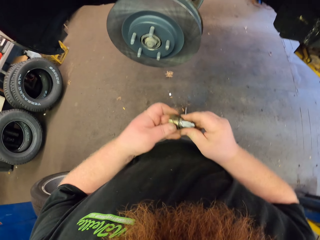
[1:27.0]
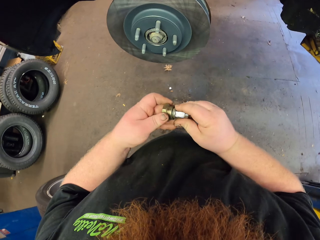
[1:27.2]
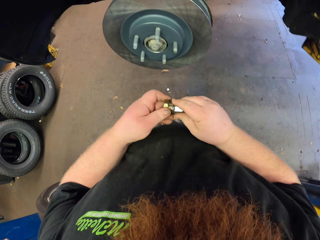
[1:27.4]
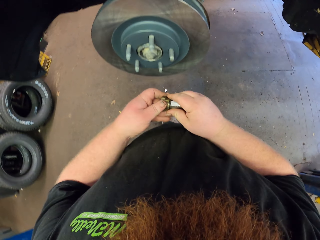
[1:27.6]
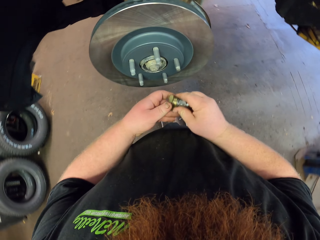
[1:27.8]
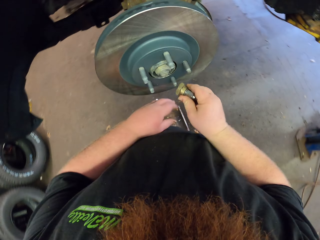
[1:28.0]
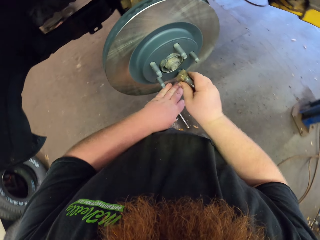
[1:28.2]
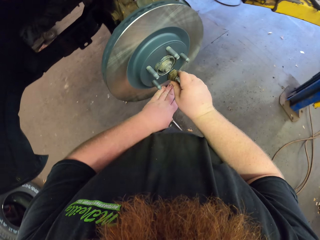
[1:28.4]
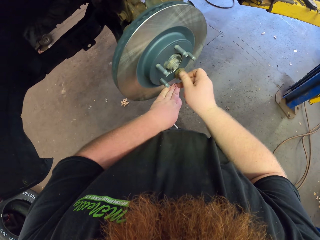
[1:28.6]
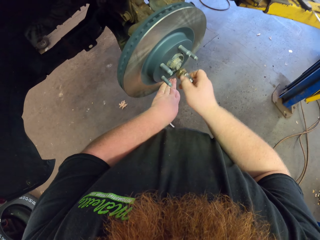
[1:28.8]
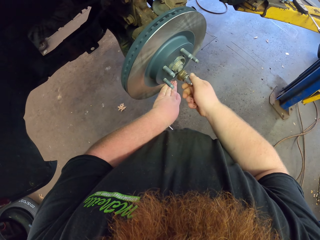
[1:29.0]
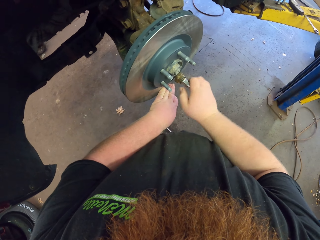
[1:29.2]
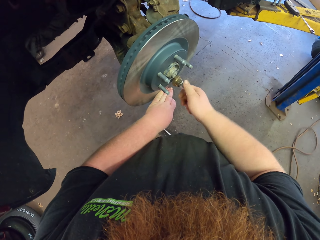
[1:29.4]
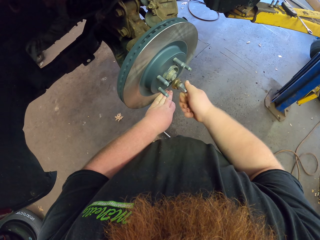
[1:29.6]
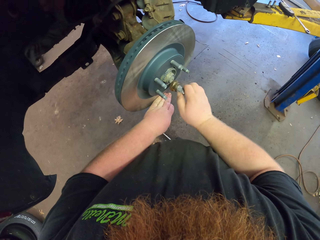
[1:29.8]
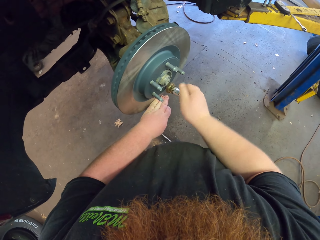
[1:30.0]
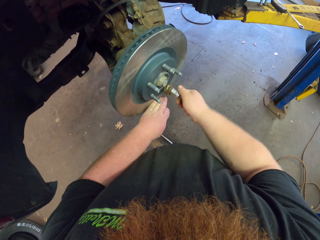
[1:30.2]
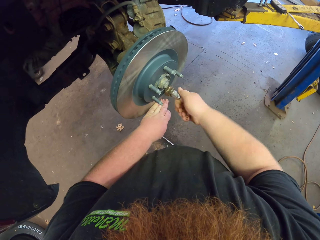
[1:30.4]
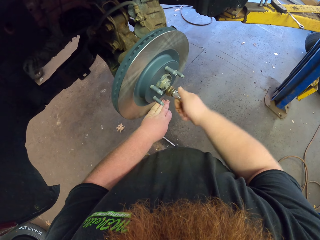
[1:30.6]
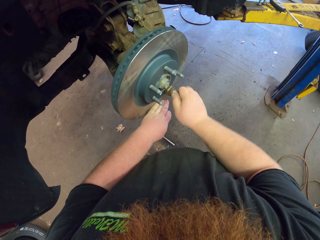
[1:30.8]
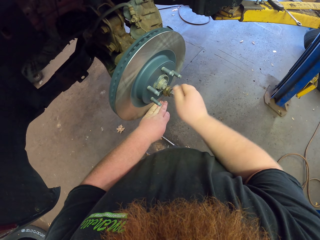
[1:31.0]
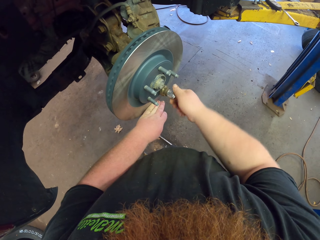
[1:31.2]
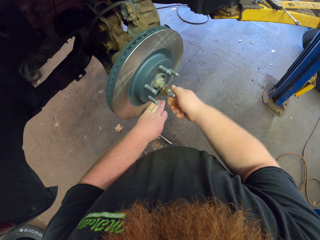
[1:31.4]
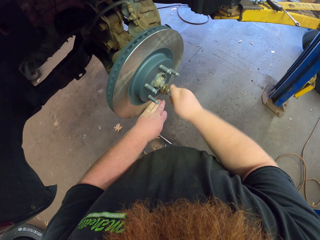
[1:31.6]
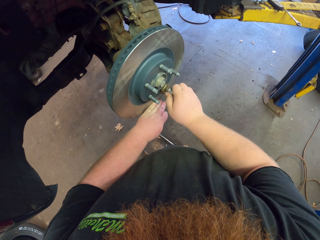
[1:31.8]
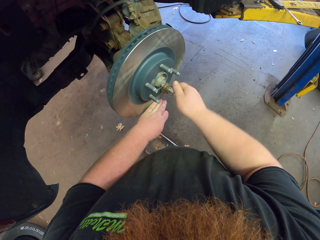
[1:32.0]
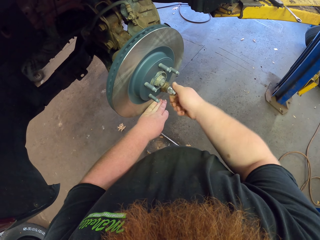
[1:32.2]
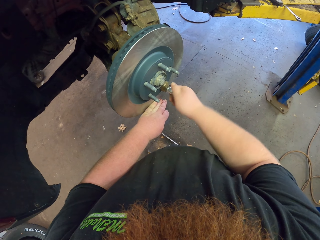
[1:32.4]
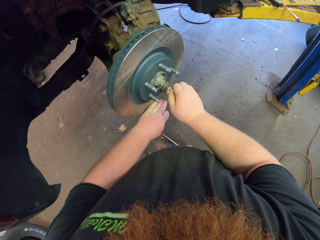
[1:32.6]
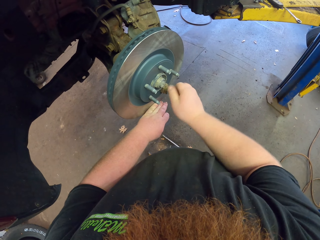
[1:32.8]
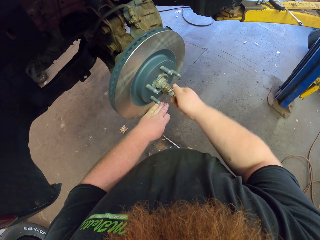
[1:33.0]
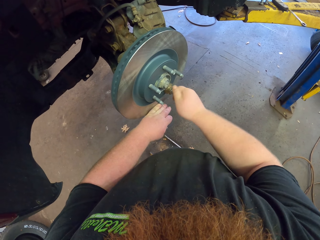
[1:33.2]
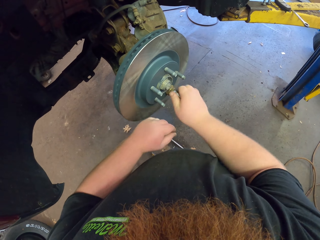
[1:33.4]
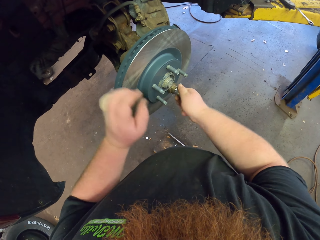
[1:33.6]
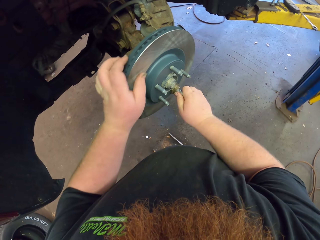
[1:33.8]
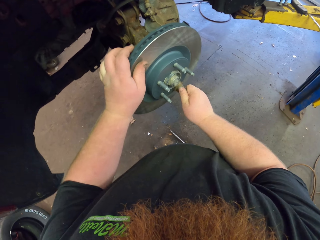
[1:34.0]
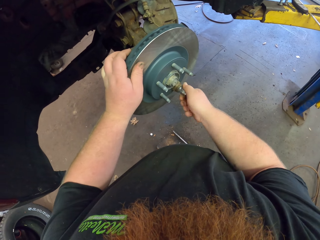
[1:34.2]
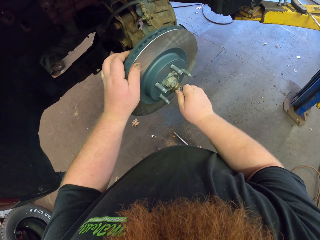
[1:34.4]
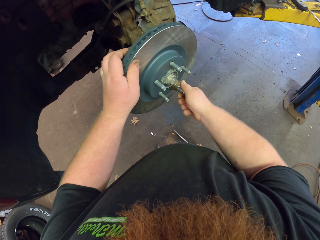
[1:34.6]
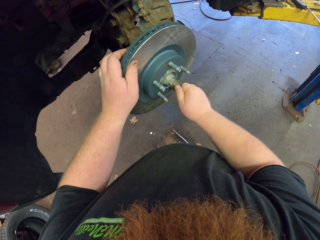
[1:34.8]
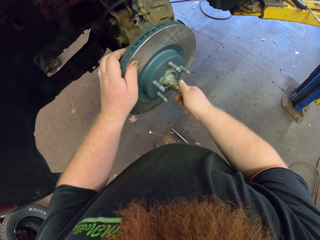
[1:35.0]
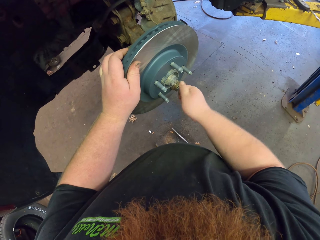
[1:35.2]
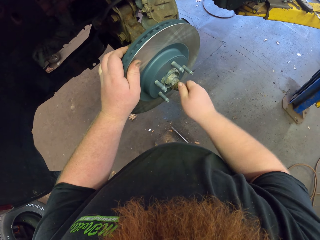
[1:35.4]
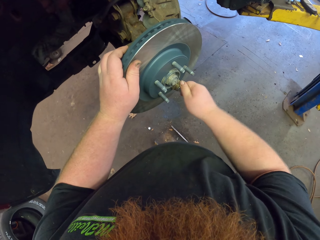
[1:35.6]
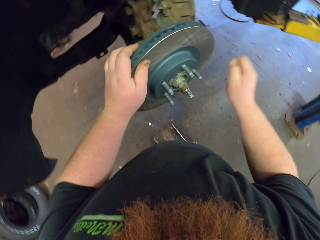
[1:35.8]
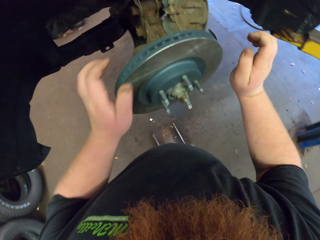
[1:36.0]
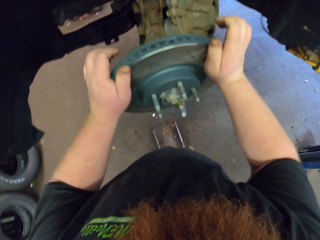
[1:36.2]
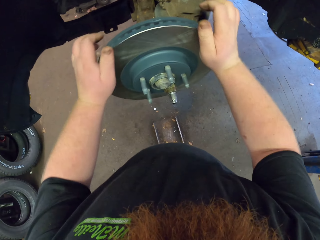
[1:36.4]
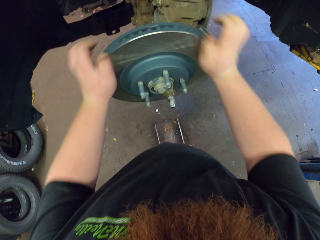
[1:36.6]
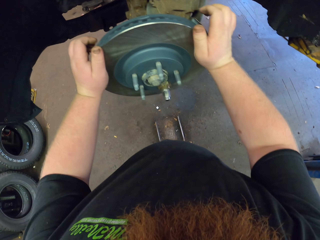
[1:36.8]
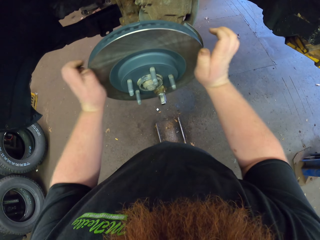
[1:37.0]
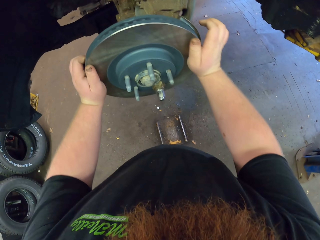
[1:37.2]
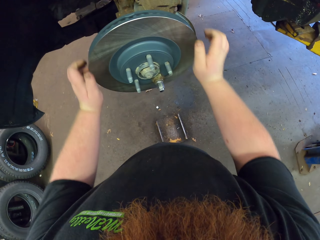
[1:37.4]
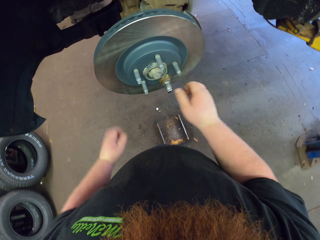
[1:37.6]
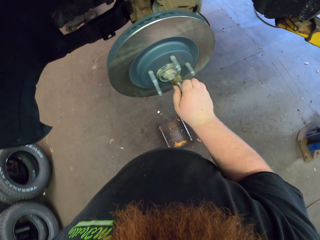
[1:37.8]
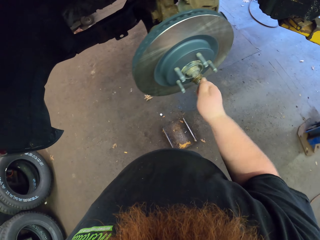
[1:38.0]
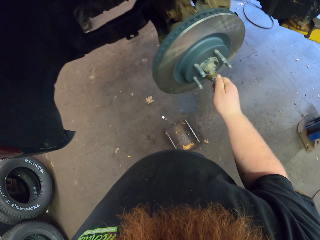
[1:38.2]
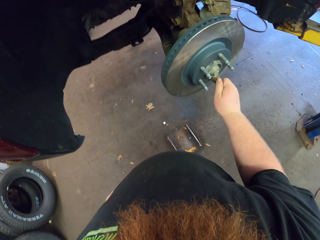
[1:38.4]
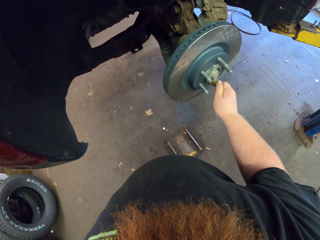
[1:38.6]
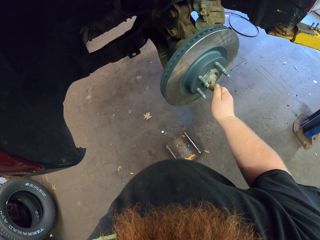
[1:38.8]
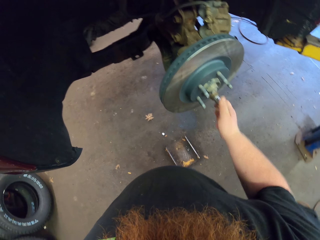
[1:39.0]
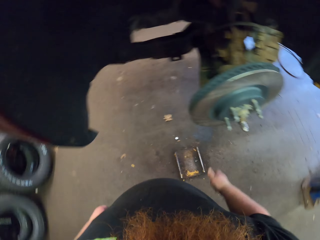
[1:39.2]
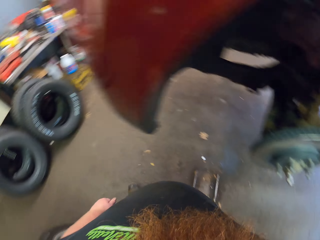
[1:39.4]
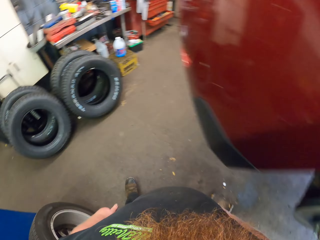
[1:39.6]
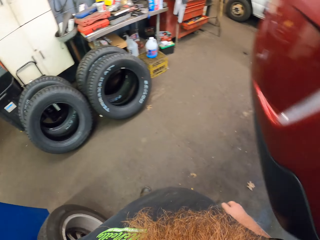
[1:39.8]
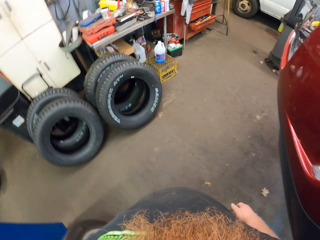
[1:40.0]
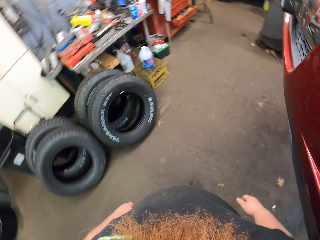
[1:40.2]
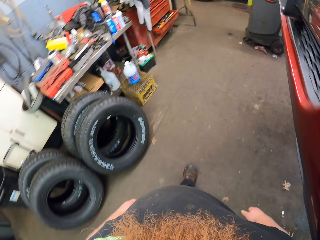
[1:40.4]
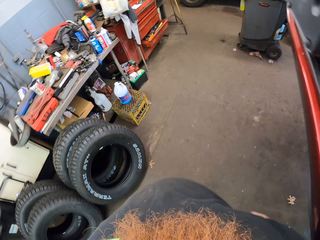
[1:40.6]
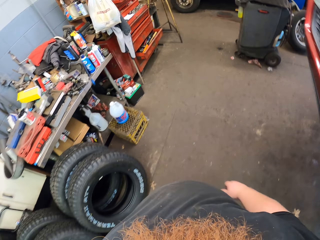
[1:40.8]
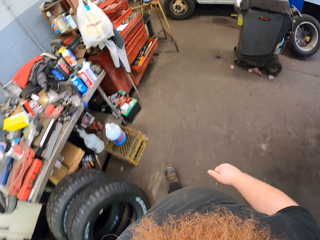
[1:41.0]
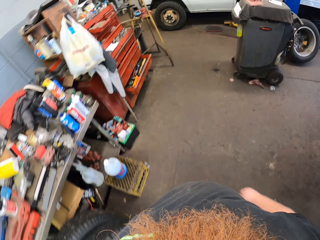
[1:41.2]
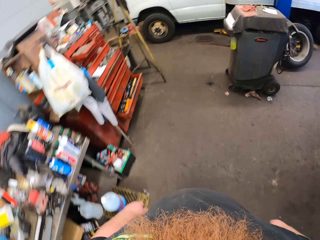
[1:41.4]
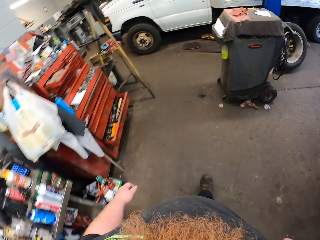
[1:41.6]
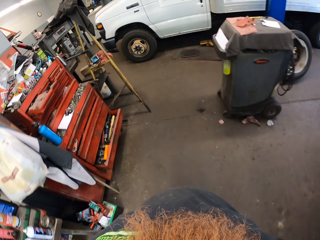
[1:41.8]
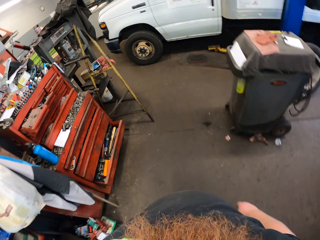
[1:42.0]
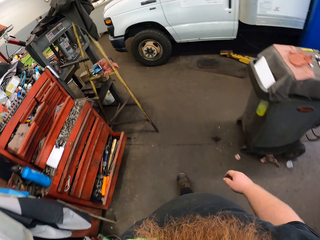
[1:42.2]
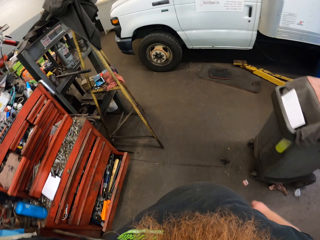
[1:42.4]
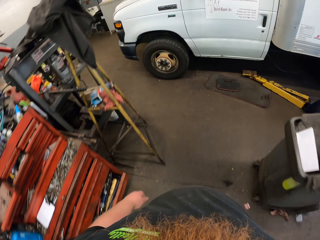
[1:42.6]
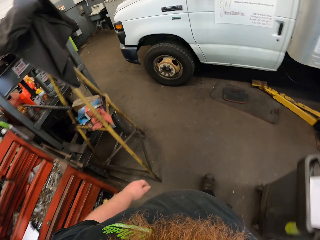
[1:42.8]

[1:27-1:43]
The camera wearer tightens the bolt. They fix the nuts on the car quest platinum. They hit the rotor. They tighten the bolt. They walk in the garage.

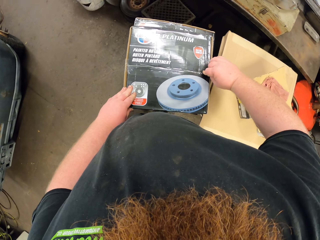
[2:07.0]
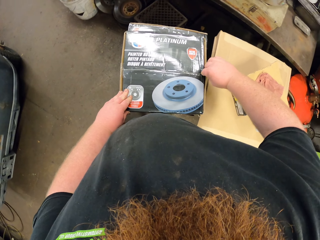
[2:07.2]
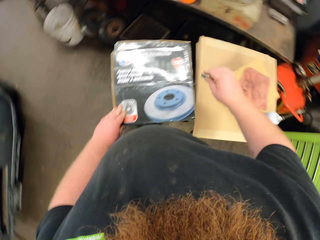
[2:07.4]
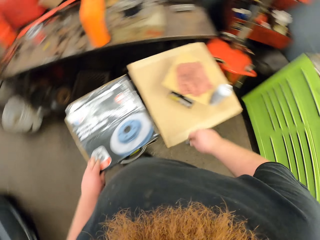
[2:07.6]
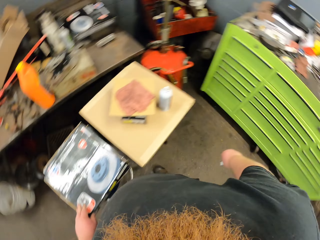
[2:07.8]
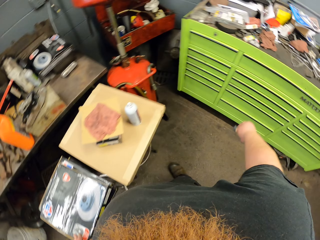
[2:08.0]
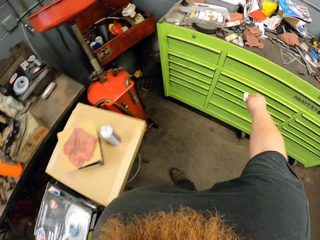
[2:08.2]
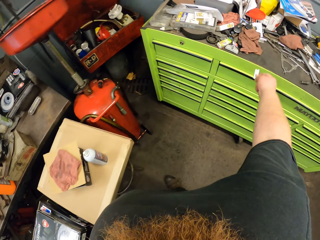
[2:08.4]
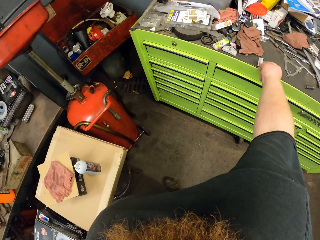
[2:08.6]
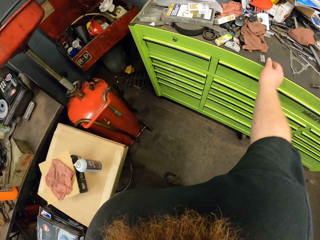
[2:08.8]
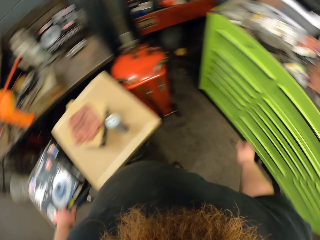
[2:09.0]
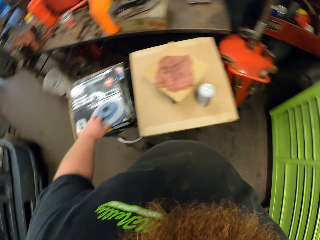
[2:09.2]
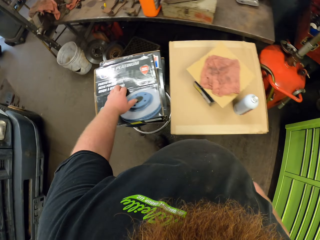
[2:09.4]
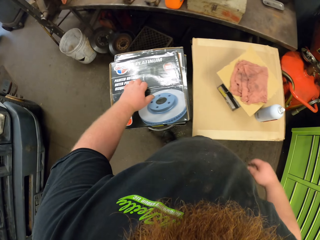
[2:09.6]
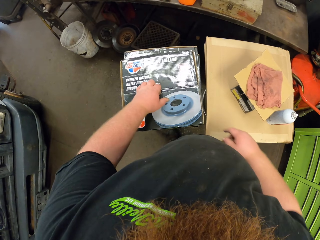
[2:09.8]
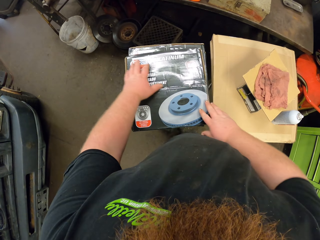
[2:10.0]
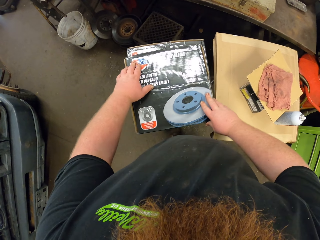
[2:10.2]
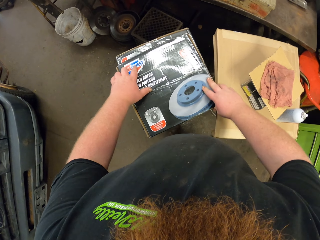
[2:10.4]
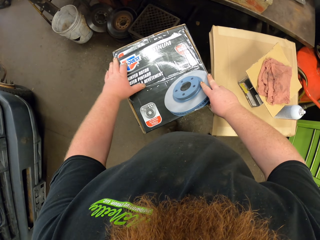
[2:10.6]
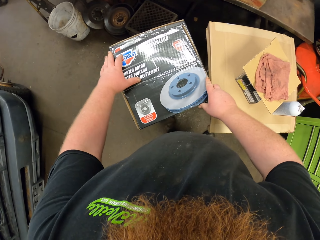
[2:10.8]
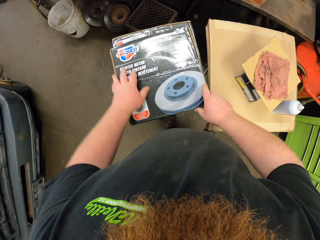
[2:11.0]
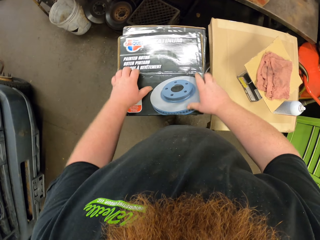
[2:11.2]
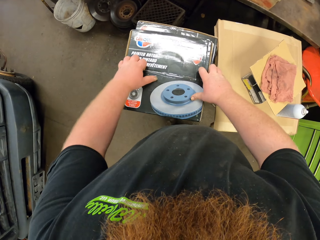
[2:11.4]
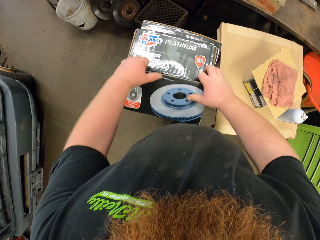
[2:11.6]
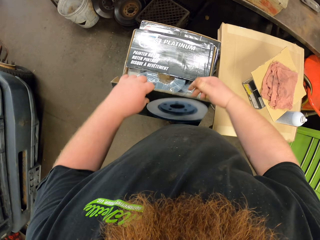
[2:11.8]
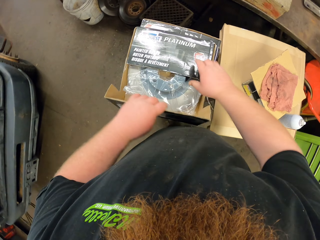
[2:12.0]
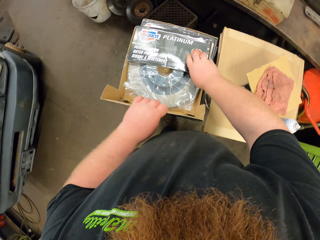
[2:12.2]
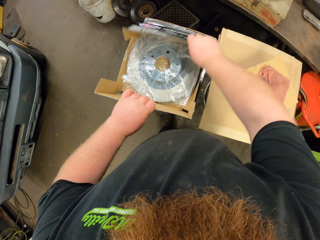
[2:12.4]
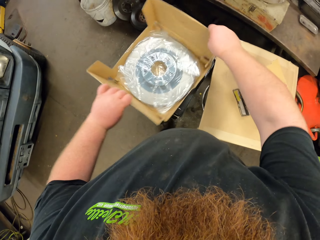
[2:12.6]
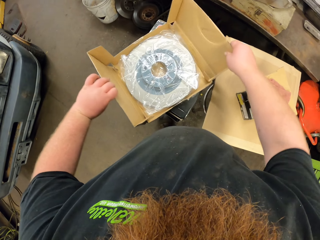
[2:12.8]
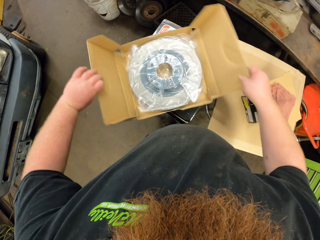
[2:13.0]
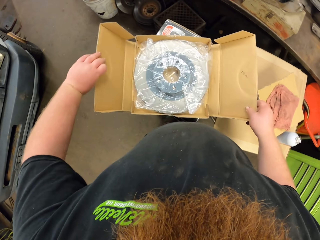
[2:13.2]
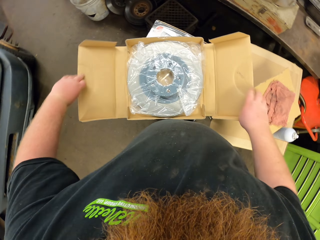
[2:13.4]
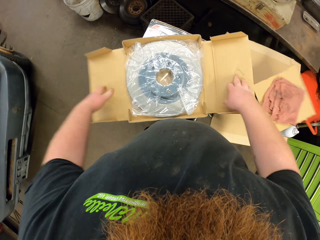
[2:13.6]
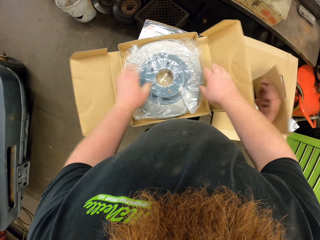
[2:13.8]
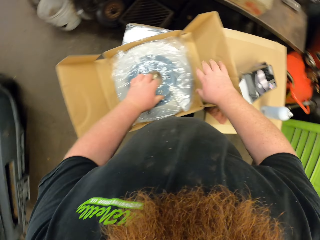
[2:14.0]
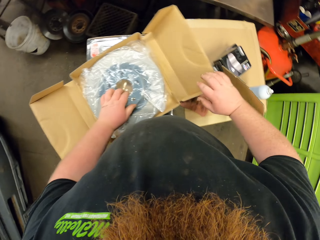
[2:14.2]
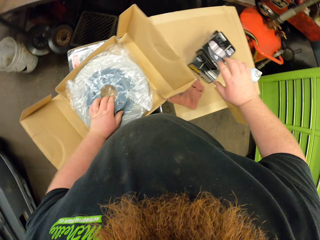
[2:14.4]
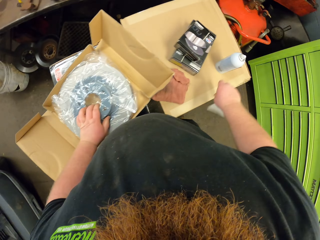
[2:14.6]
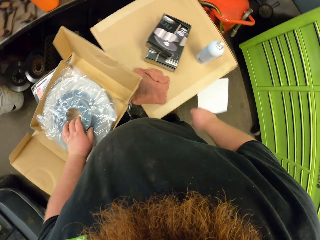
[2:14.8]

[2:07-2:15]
The camera wearer puts the pair of razor blades on the table. He opens the box with his hands.
